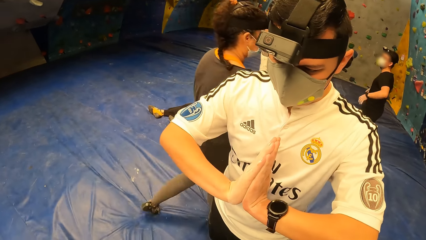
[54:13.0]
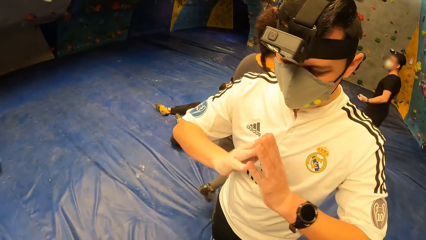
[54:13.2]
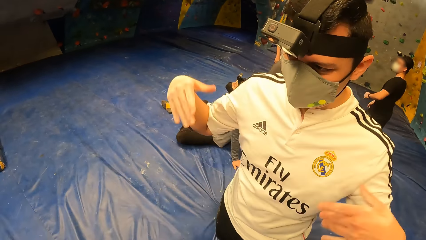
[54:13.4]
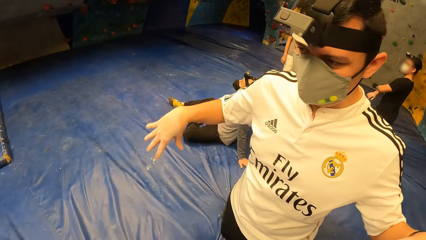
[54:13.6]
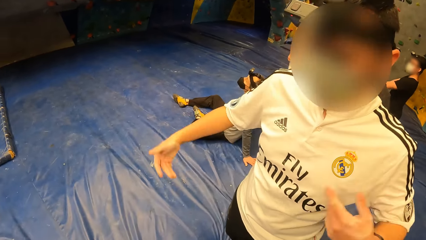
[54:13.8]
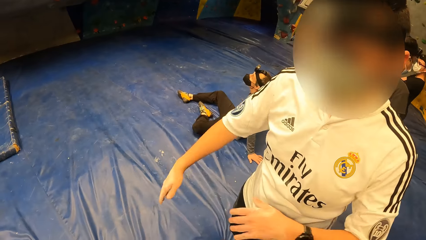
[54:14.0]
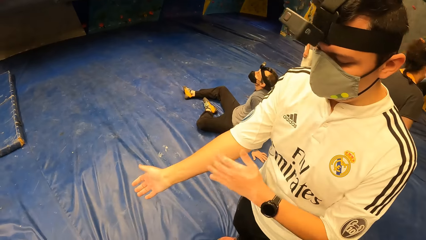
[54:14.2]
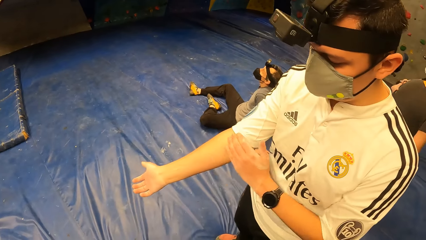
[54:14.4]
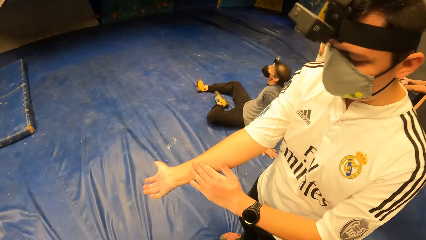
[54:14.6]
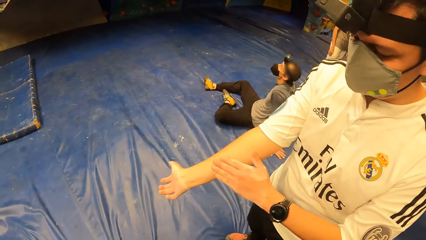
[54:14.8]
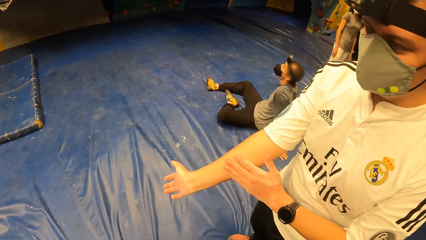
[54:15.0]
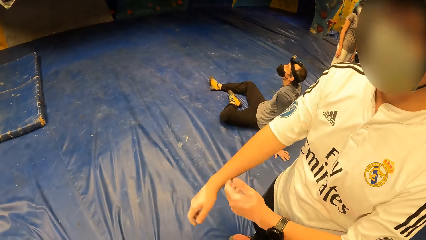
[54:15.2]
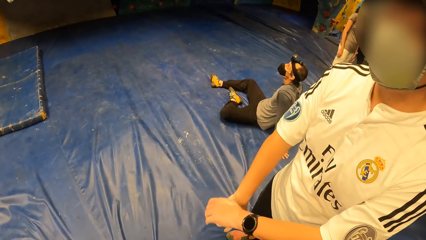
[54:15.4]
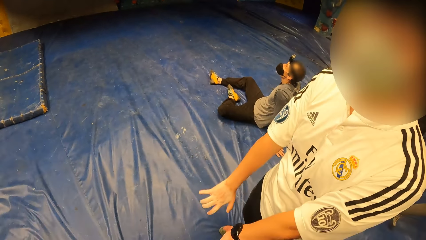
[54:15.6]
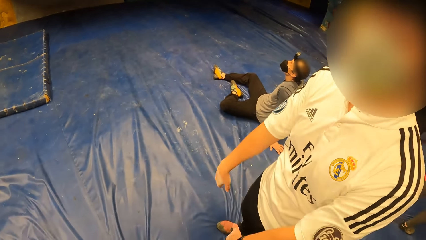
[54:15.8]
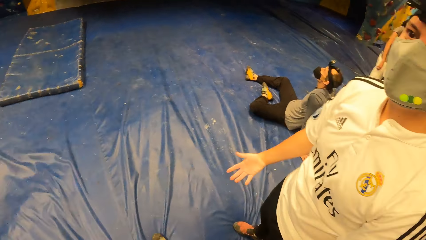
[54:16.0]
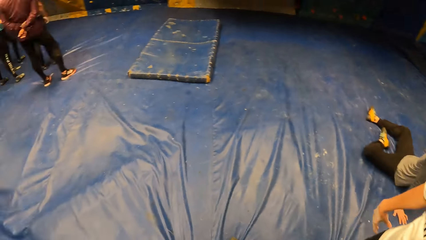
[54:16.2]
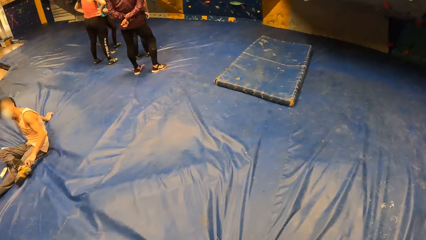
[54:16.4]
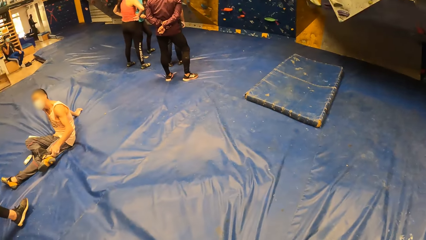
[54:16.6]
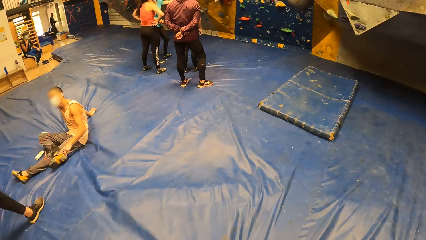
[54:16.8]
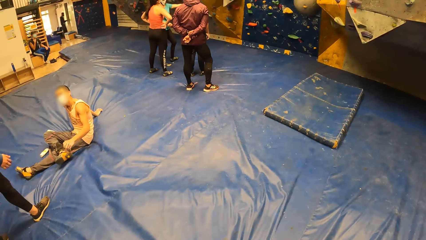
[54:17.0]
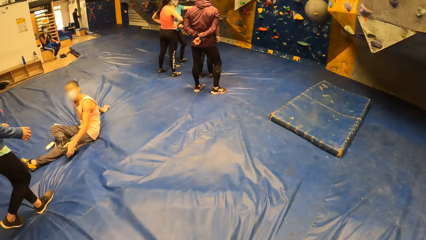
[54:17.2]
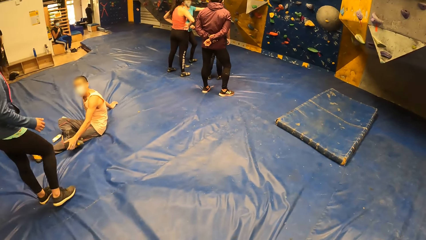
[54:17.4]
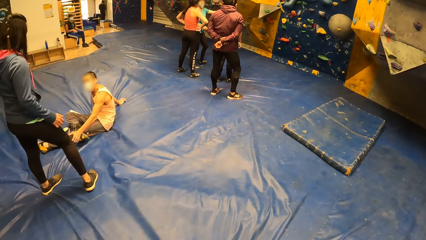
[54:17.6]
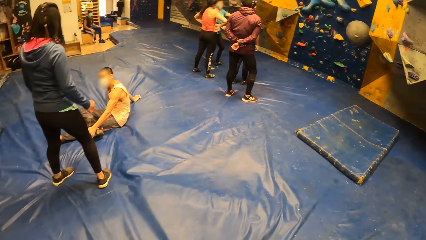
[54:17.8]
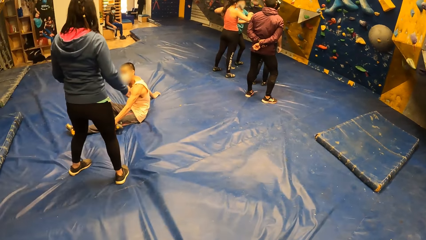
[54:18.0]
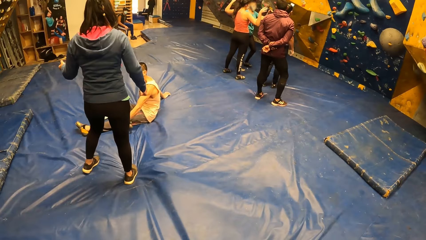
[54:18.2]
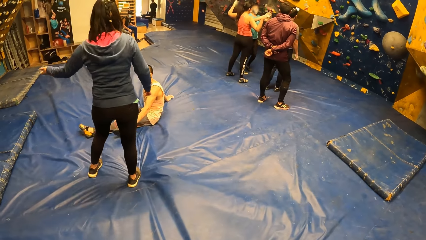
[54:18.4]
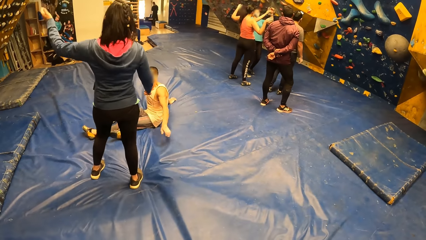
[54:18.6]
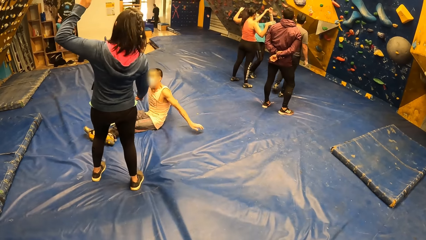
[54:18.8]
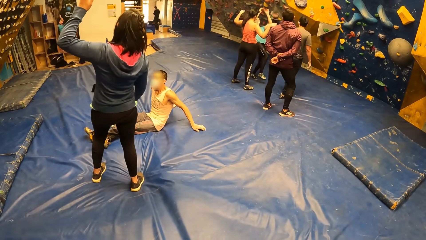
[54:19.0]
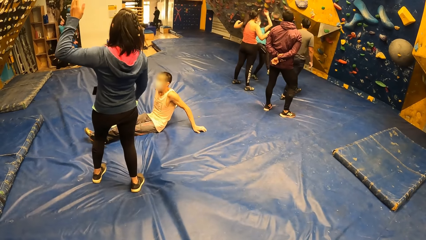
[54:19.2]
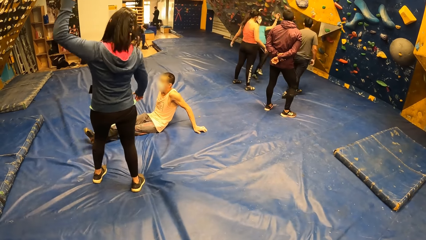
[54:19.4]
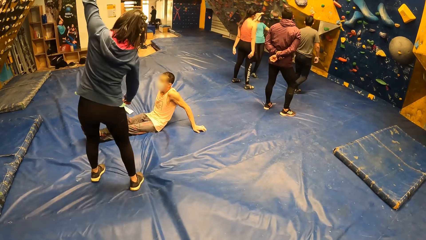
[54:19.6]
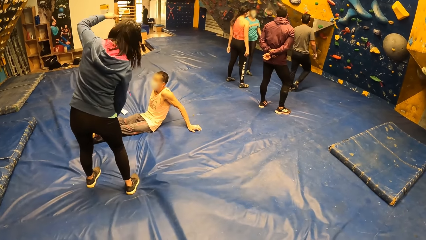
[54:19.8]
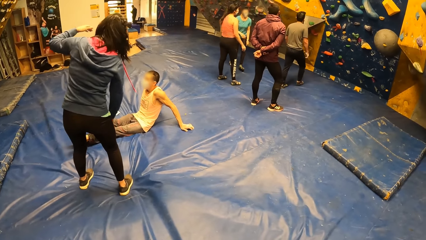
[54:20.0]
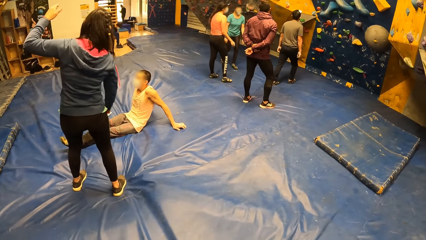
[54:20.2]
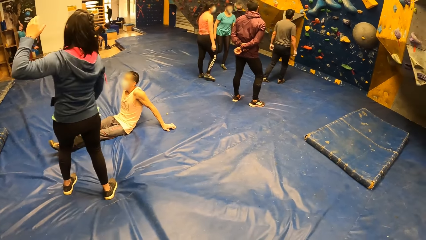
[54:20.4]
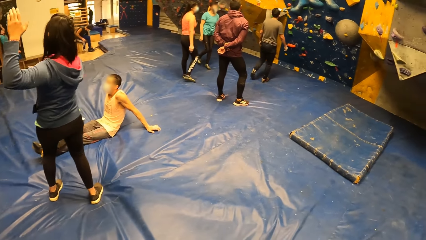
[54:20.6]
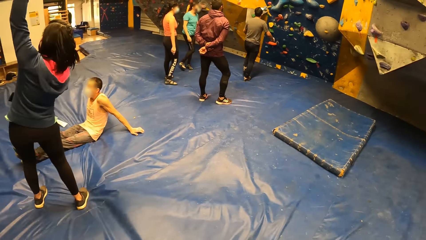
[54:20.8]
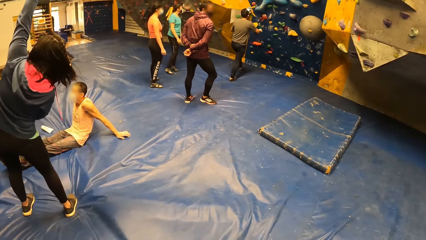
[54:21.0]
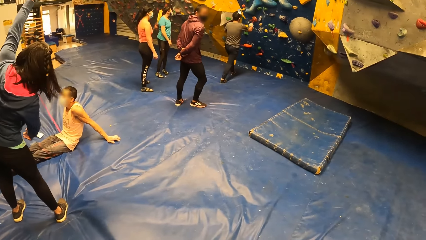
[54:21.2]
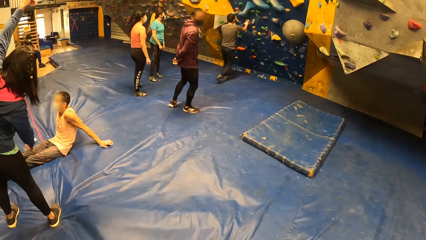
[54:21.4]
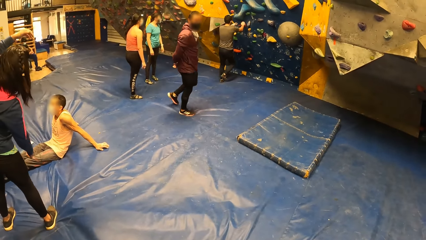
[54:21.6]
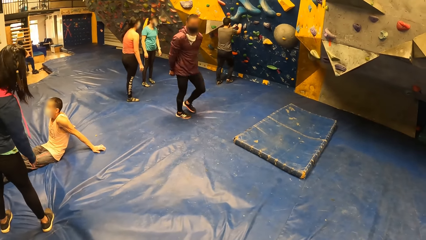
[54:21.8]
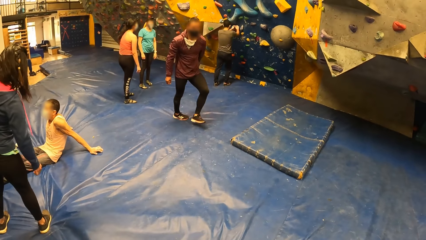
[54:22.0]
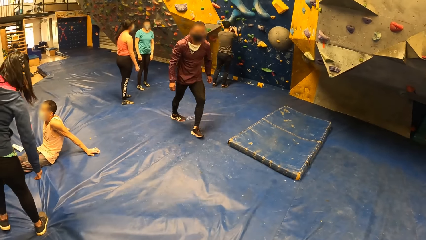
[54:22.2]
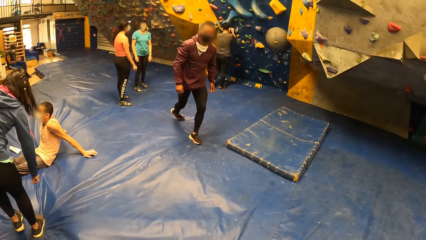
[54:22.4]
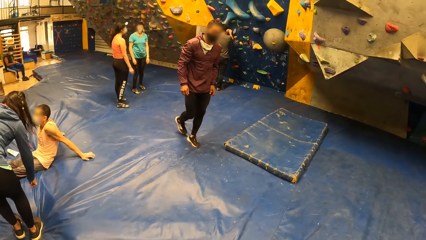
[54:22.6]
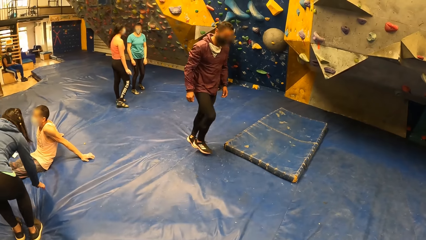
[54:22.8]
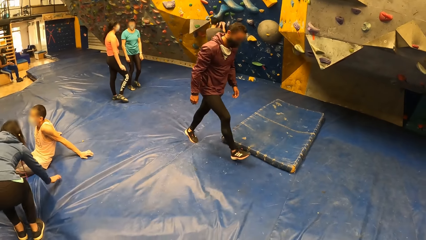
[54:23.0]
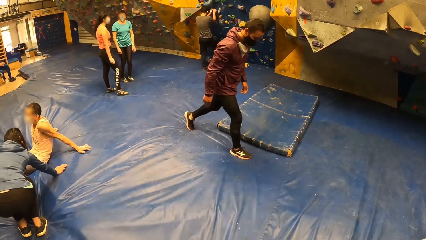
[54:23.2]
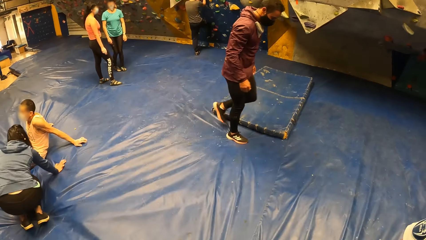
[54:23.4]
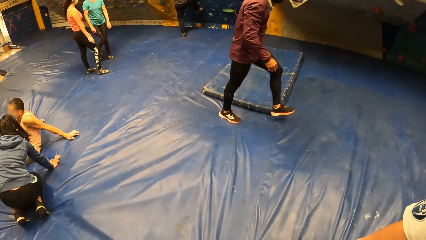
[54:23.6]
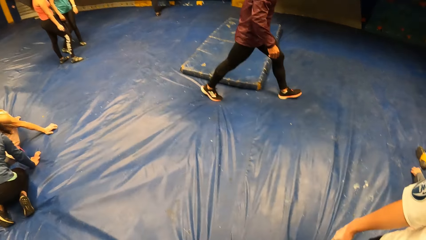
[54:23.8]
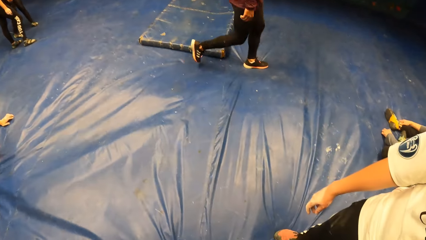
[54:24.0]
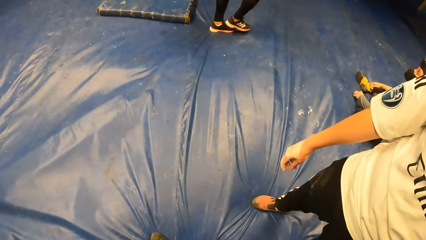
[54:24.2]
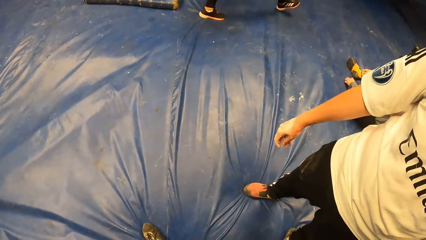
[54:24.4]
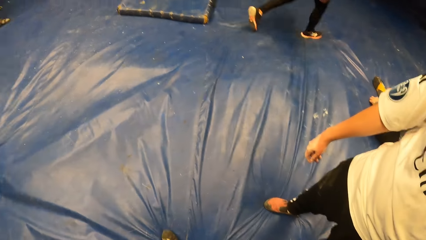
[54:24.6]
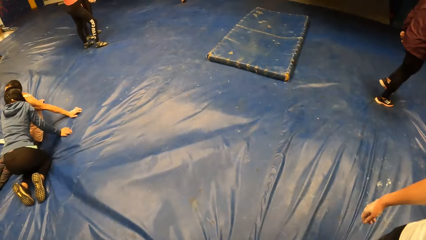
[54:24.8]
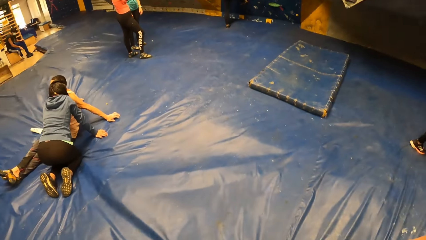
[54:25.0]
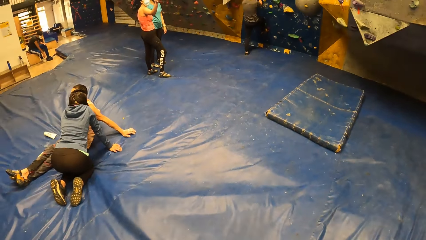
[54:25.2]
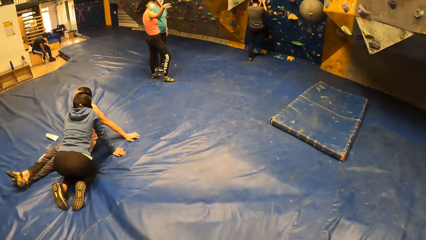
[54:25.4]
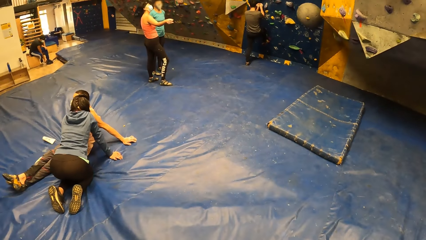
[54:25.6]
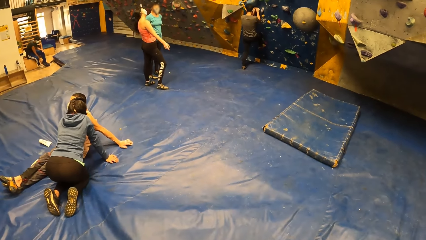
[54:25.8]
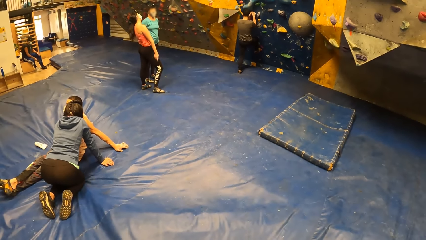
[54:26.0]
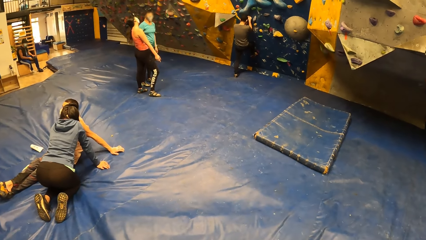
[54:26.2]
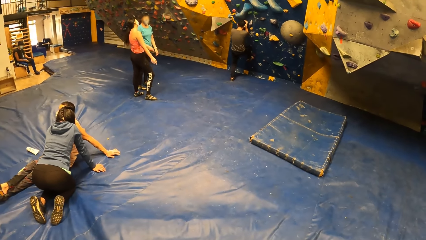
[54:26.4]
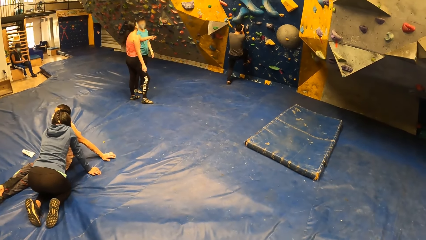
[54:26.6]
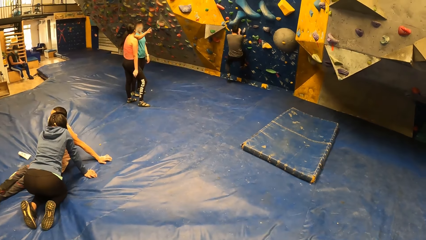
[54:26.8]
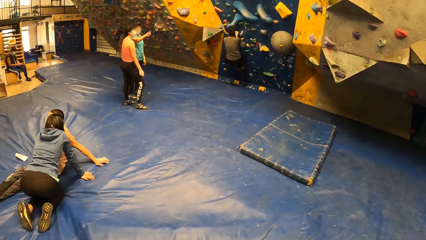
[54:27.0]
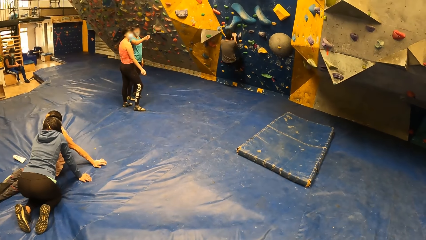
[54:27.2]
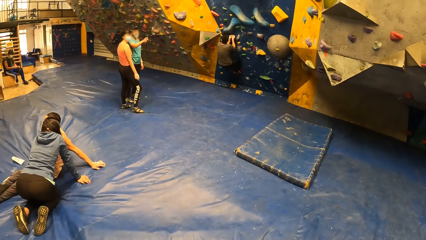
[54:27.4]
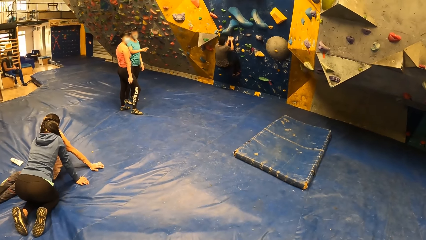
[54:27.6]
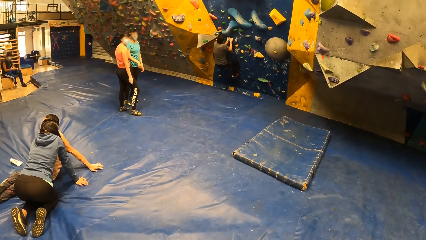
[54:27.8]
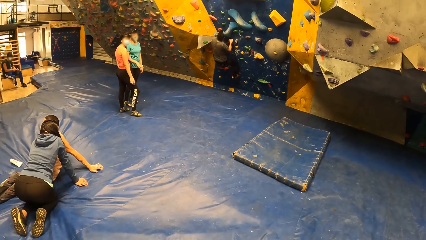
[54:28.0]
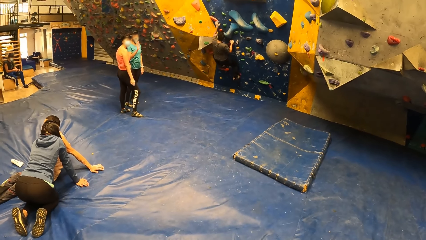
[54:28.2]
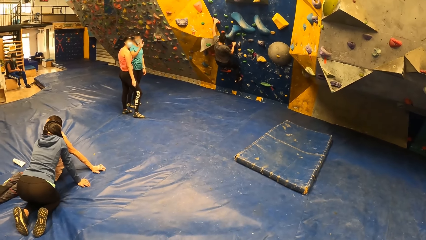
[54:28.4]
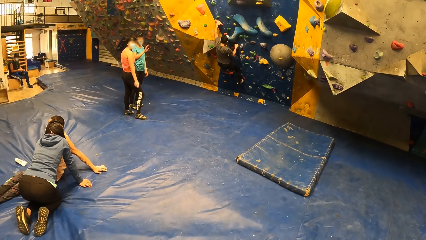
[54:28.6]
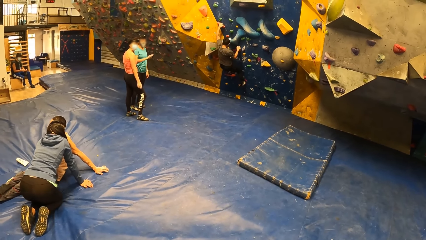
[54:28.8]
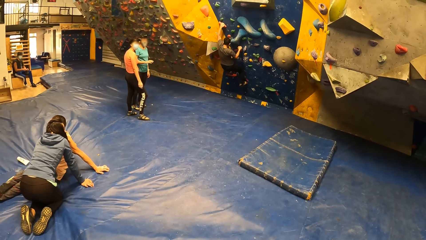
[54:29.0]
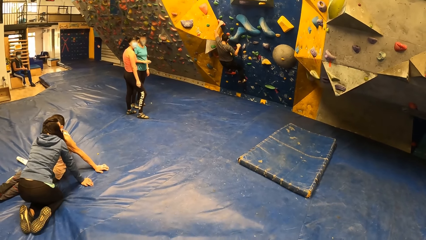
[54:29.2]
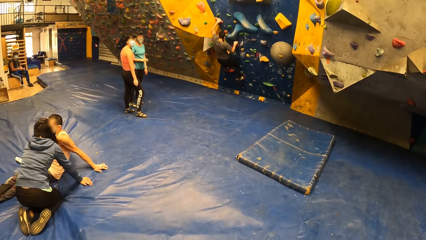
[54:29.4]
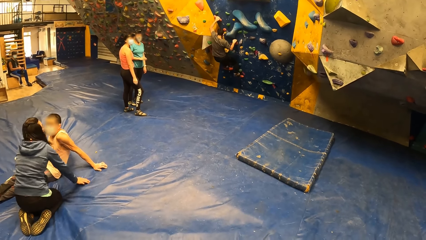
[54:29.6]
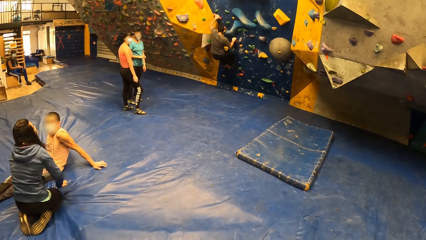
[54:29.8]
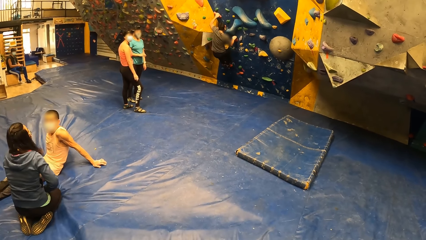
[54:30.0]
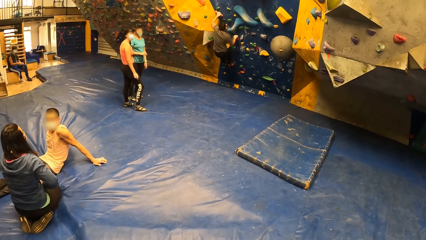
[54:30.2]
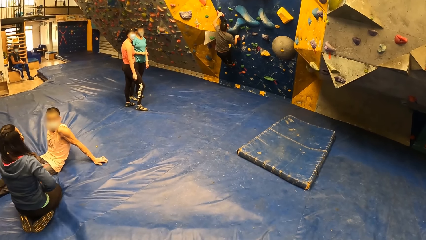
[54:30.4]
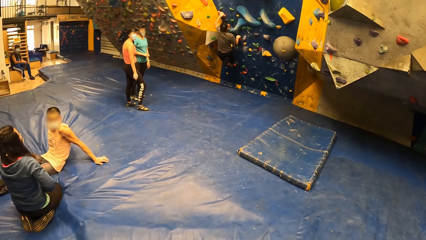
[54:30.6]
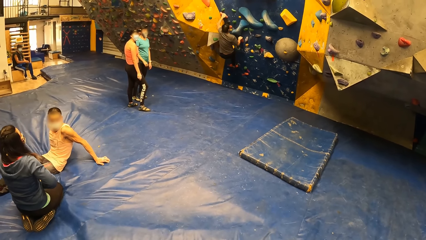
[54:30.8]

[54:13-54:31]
A man shakes his hands. The camera wearer looks at the colleagues. A woman exercises her left hand. The woman moves her hand up. Another man climbs the wall. Another man walks on the floor. The woman sits on the floor. The camera wearer looks at another man. They look at the colleagues. A man climbs the bouldering wall with both hands. Another woman converses with a different woman.
